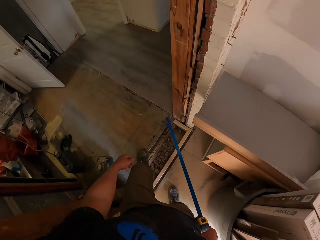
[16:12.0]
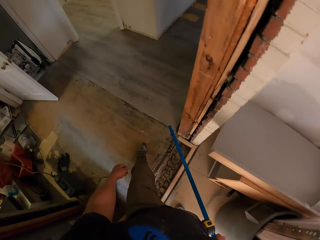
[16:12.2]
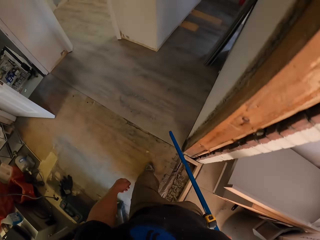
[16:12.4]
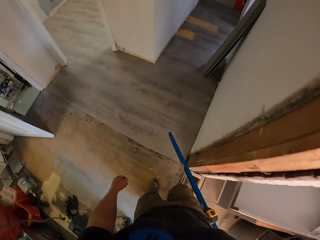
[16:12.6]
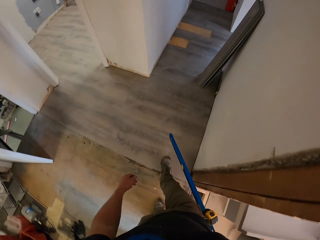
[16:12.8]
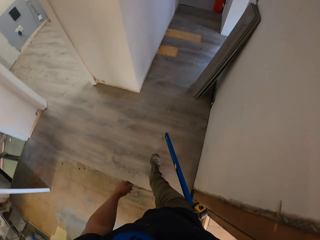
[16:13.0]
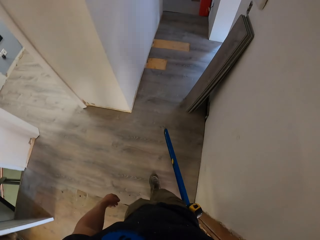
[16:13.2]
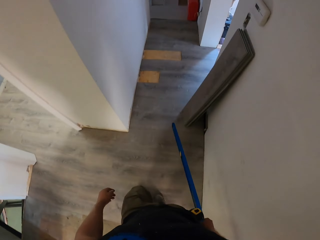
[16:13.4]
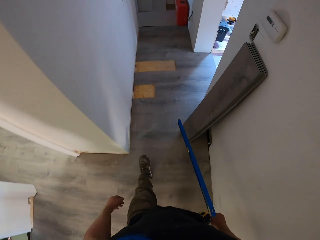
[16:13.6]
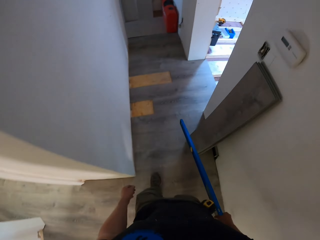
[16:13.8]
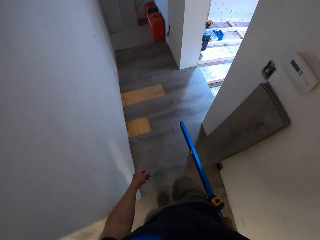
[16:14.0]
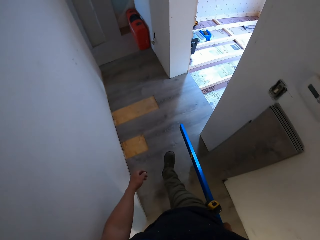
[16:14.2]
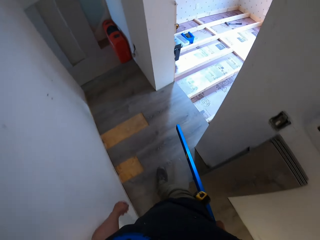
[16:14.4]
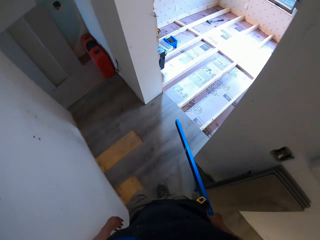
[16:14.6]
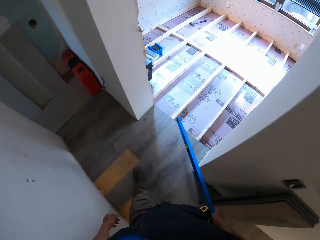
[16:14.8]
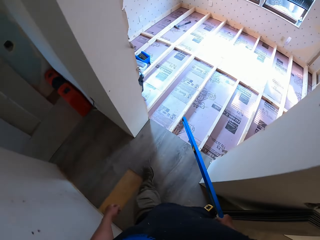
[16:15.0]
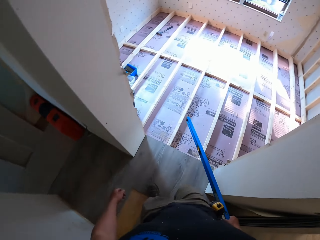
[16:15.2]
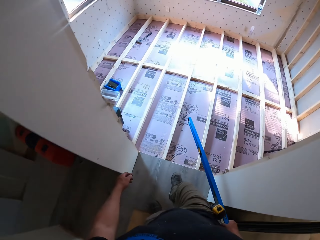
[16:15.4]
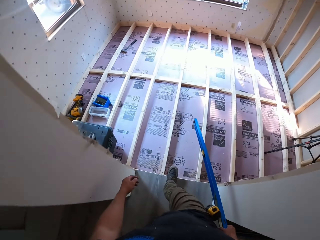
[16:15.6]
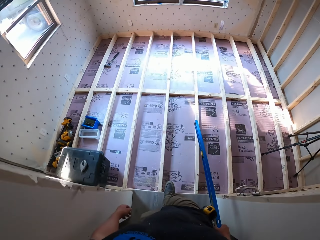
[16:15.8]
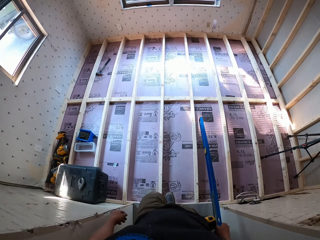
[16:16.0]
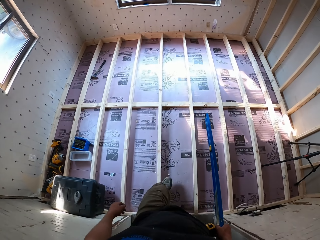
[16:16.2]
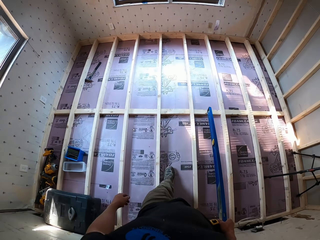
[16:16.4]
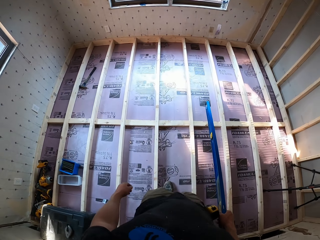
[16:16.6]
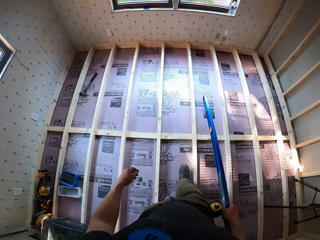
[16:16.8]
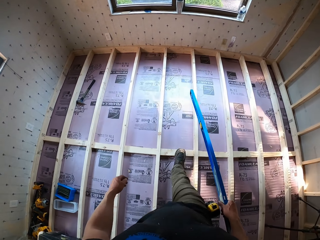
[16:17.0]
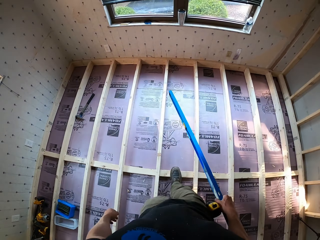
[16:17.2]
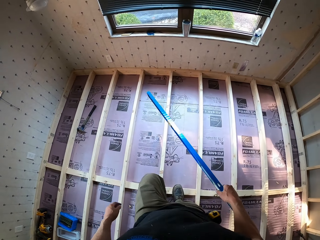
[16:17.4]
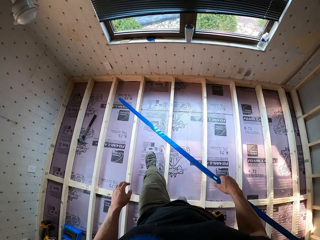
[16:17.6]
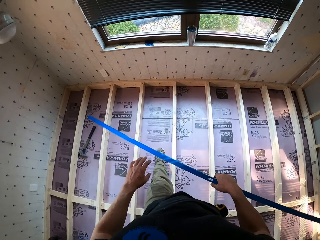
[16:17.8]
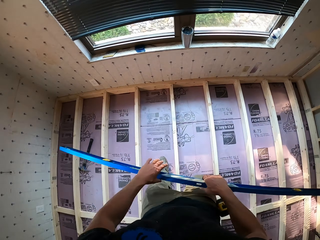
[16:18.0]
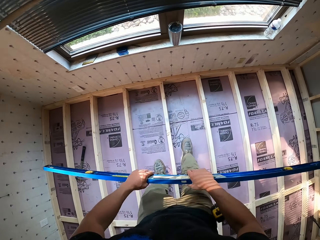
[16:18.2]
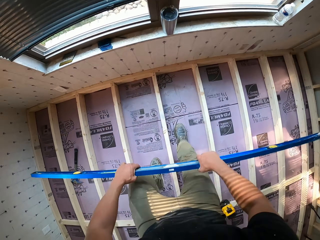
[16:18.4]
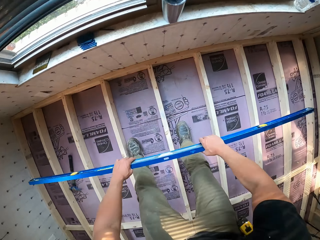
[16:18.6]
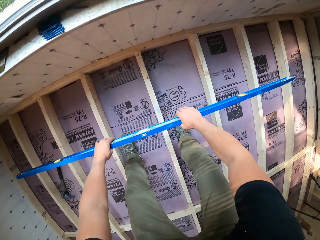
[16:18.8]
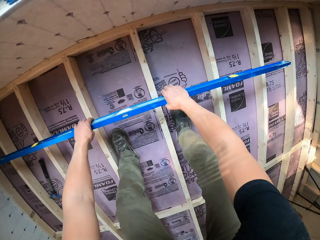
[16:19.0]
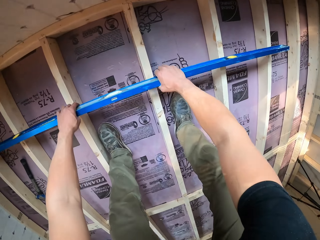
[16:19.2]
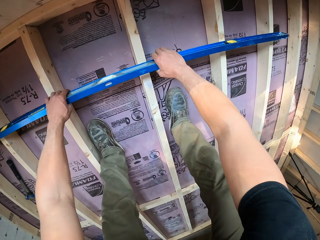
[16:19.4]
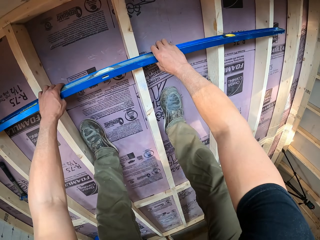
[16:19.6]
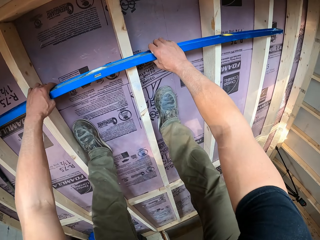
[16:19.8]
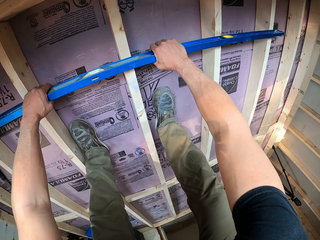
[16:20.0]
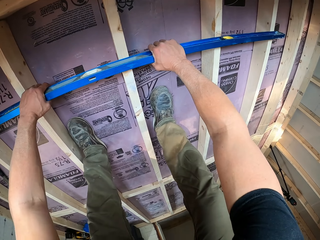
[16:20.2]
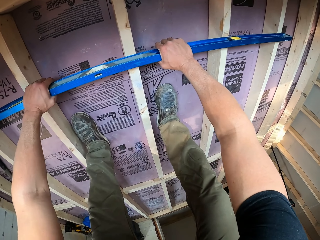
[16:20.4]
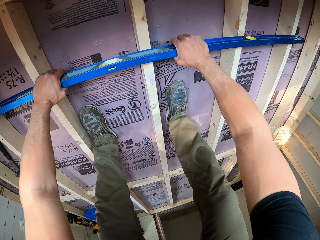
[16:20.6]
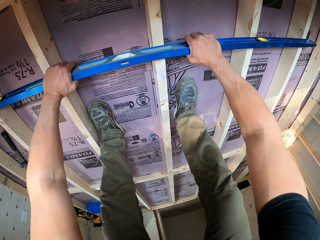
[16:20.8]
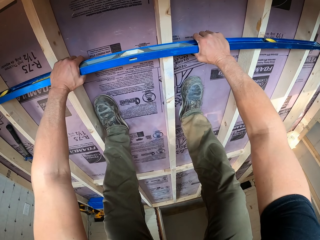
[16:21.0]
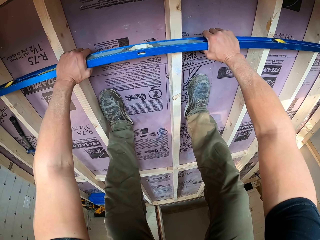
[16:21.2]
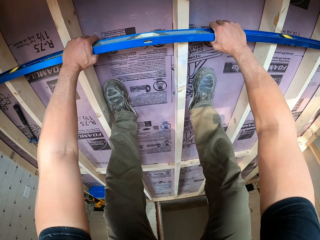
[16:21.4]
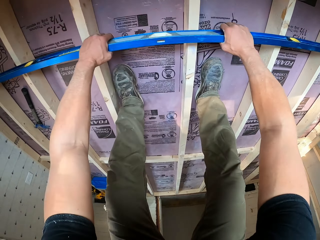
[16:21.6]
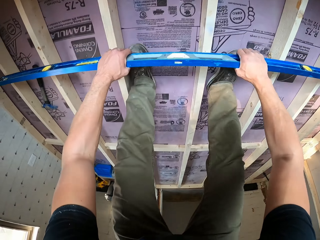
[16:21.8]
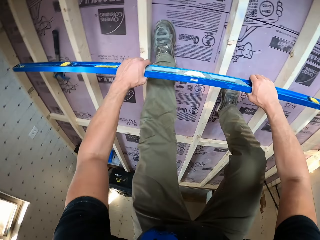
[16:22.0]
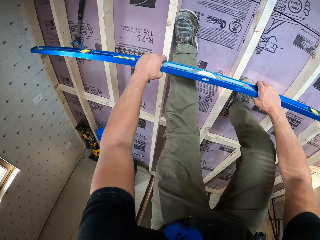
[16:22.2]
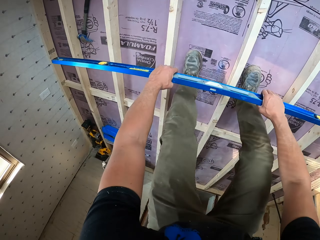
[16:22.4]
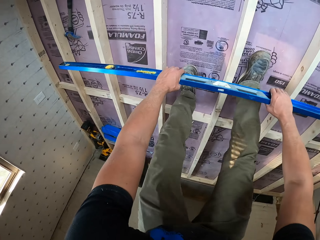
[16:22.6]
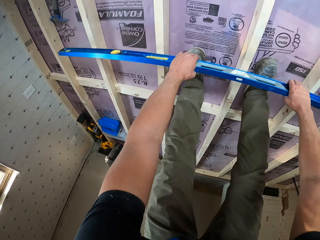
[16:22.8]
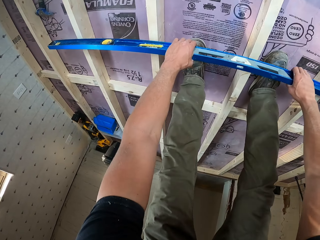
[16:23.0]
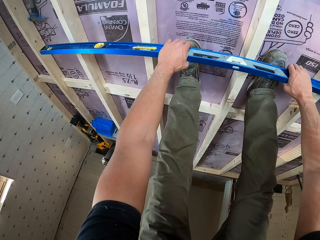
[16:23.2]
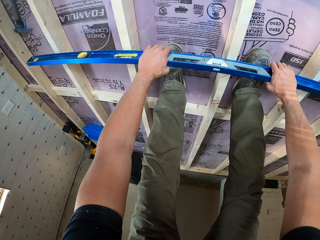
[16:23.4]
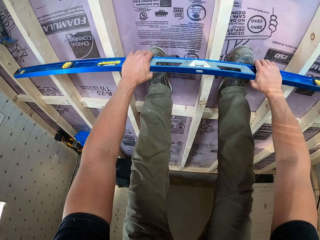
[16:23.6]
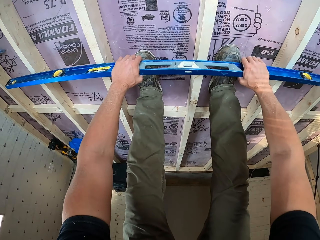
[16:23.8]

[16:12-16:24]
The camera wearer makes measurements with the mason level. They hold the leveler on the timbers. They stare at the leveler on the timbers. They move the leveler on the timbers.

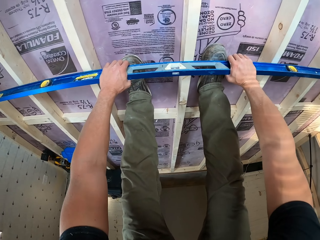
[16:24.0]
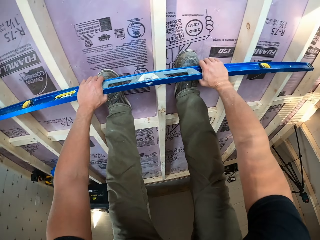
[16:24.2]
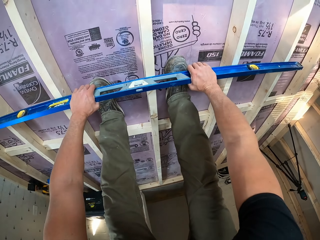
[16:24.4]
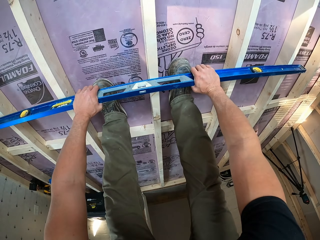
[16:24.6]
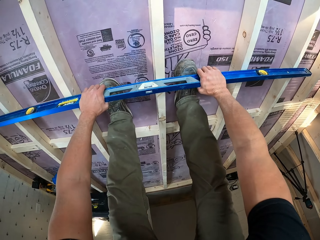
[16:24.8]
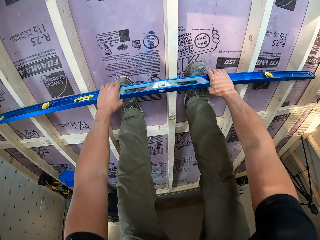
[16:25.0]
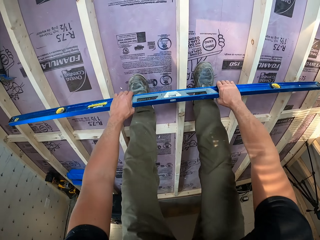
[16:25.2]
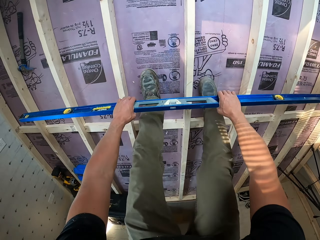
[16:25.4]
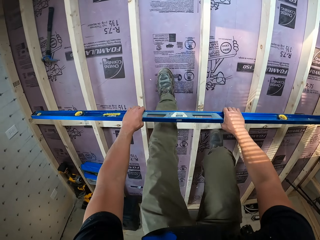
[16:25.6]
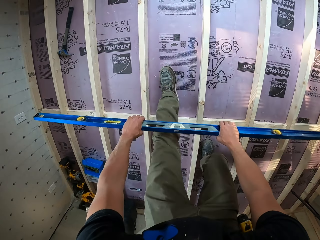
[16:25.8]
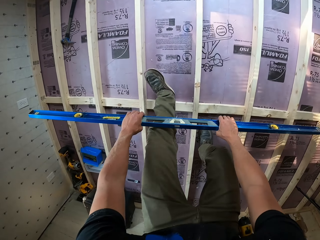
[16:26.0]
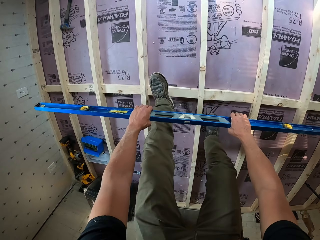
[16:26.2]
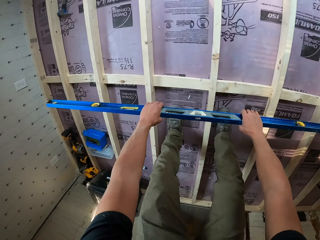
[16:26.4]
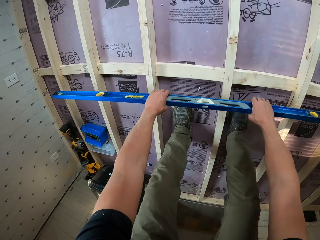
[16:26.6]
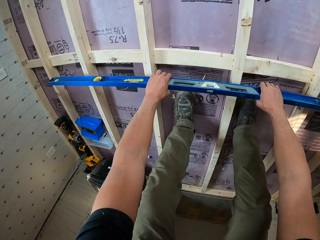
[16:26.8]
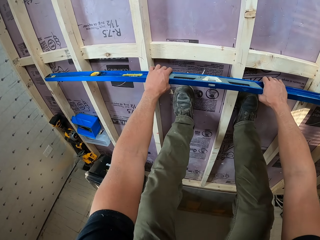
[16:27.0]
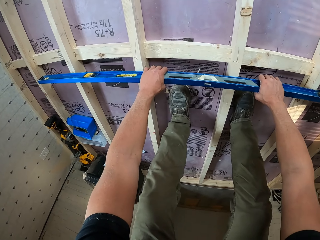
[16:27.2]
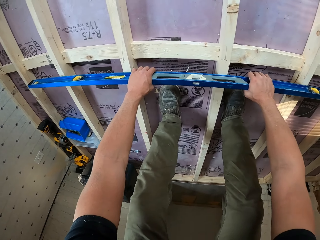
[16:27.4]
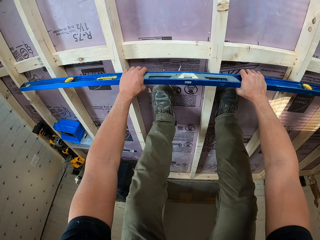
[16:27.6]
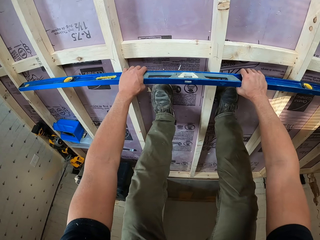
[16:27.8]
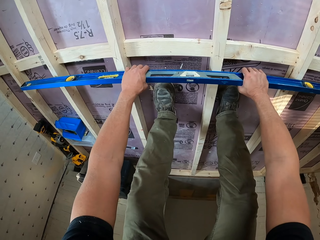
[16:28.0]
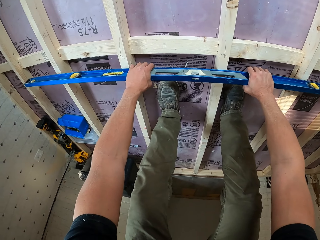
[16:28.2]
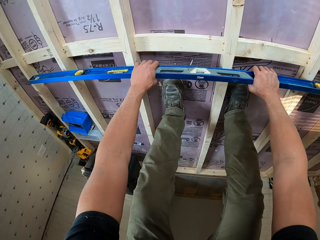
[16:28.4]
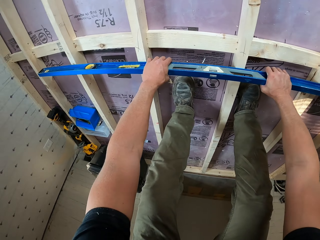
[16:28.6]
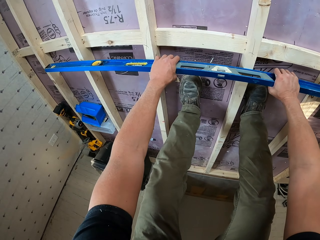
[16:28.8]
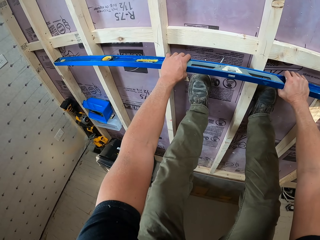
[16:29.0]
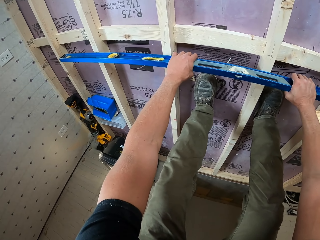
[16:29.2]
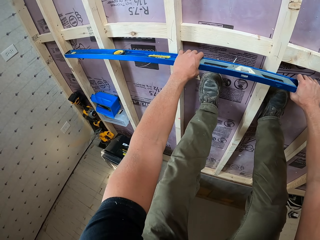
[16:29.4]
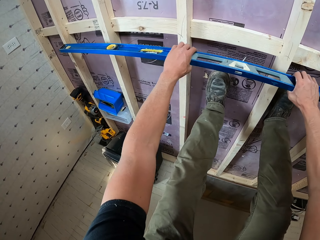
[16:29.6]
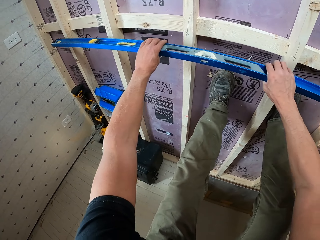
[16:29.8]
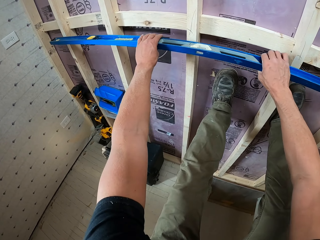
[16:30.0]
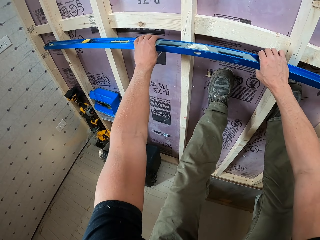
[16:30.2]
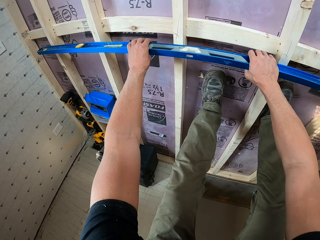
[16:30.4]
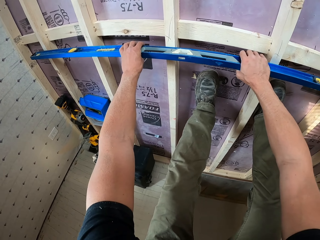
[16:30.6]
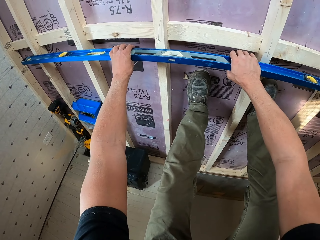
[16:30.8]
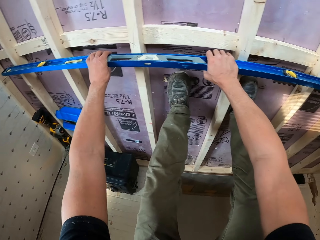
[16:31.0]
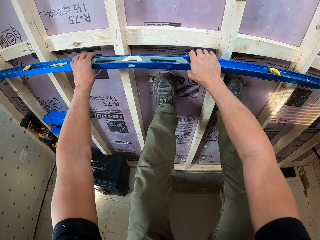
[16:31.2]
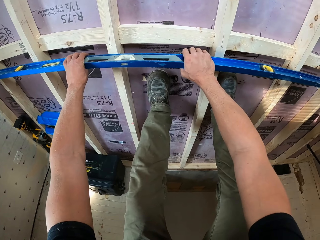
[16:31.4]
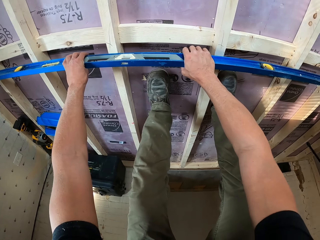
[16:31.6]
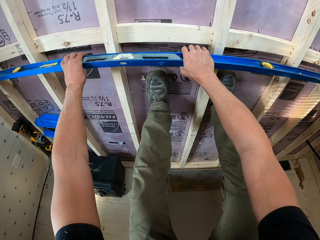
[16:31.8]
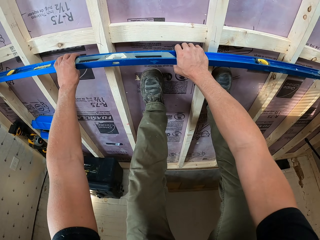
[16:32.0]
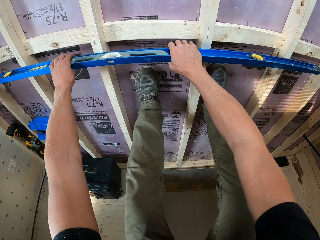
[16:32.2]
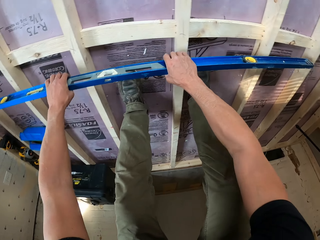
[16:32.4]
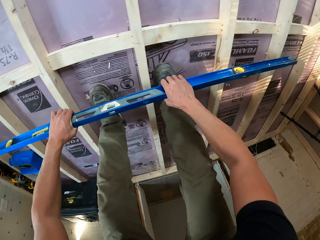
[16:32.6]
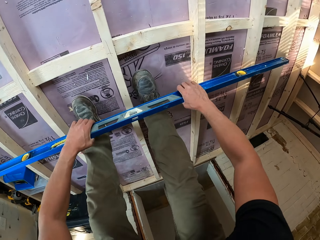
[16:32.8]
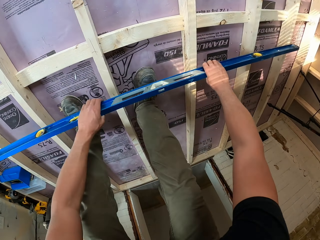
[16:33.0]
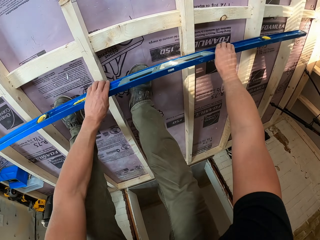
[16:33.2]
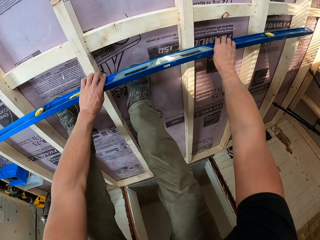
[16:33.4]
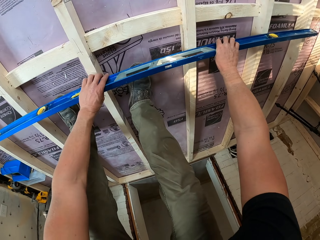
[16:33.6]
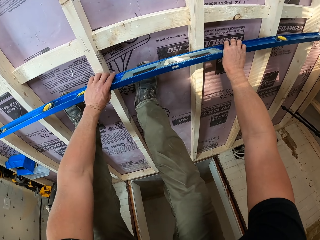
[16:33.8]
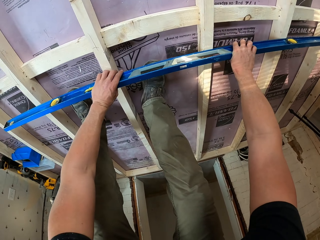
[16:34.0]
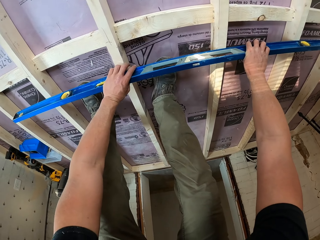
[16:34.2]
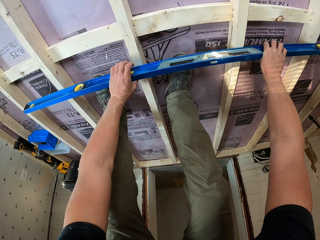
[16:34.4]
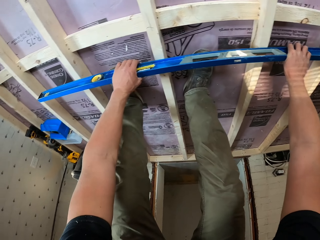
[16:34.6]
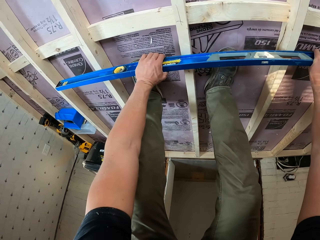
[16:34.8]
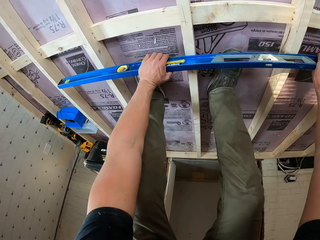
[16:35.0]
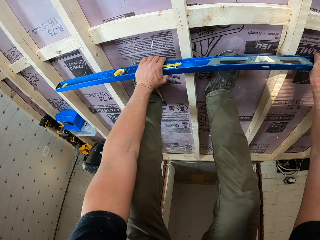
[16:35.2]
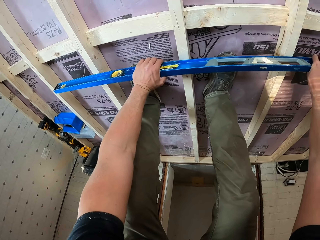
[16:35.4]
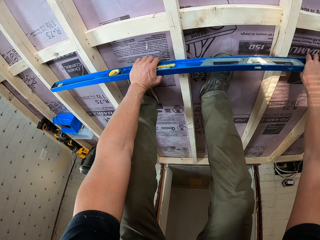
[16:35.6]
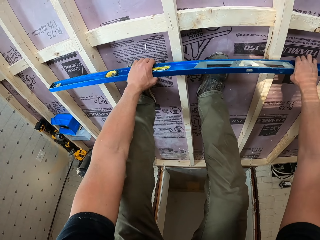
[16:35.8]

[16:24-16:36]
The camera wearer stares at the leveler on the timbers. They move the leveler on the timbers. They stare at the leveler on the timbers. They move the leveler on the timbers. They stare at the leveler on the timbers. They move the leveler on the timbers. They stare at the leveler on the timbers.
